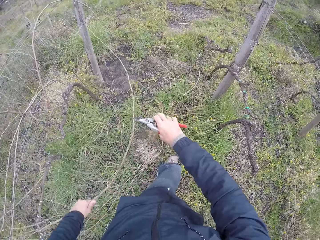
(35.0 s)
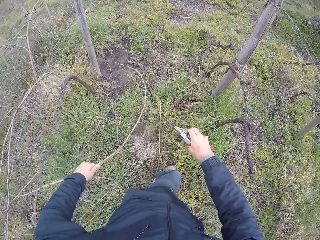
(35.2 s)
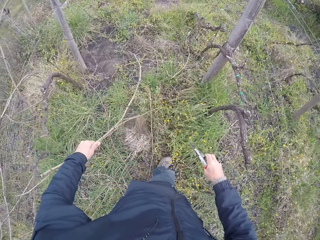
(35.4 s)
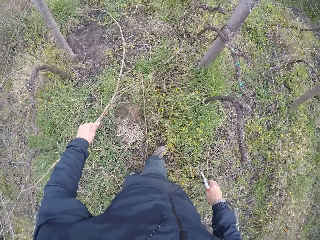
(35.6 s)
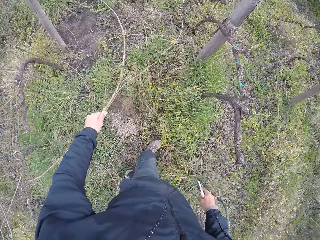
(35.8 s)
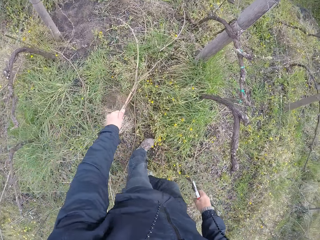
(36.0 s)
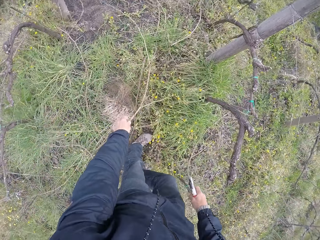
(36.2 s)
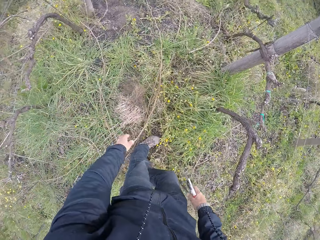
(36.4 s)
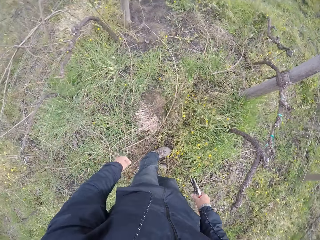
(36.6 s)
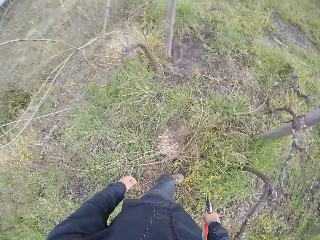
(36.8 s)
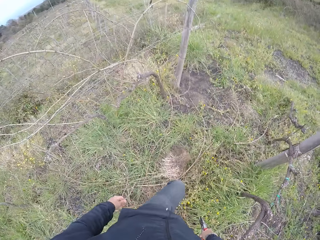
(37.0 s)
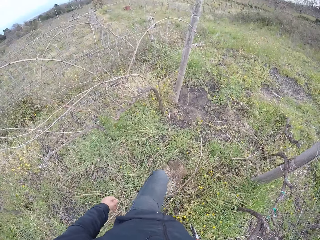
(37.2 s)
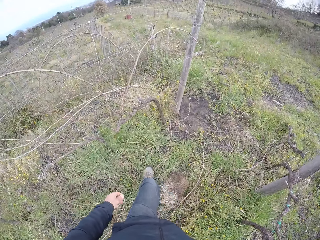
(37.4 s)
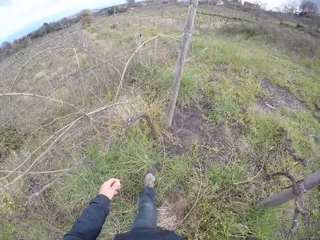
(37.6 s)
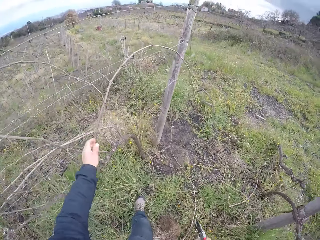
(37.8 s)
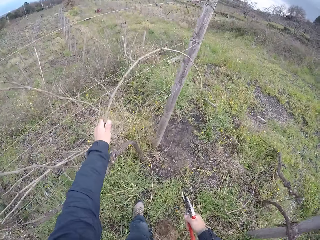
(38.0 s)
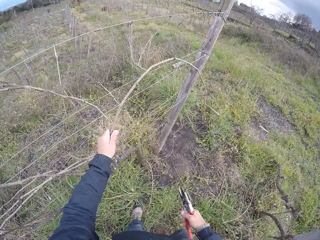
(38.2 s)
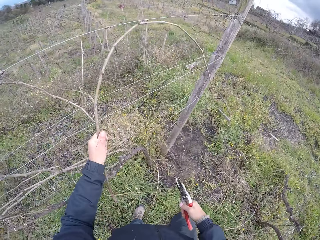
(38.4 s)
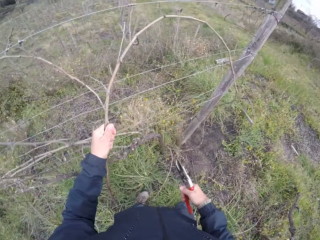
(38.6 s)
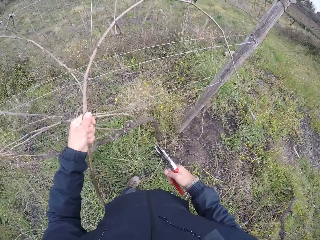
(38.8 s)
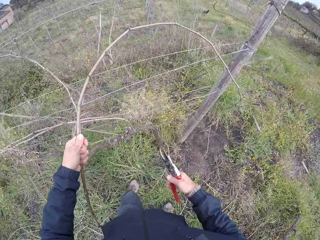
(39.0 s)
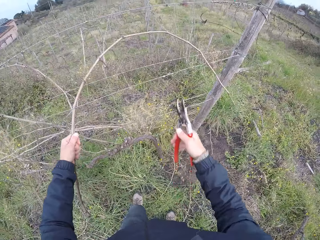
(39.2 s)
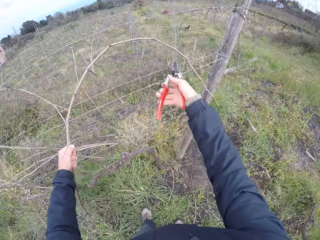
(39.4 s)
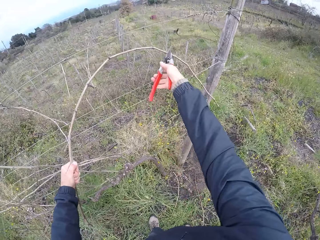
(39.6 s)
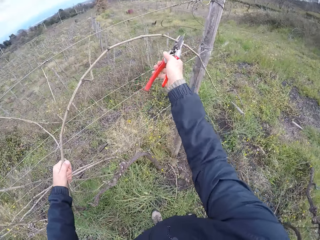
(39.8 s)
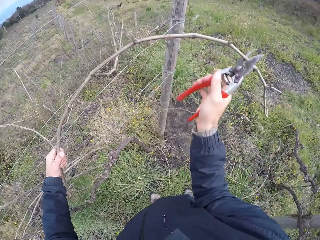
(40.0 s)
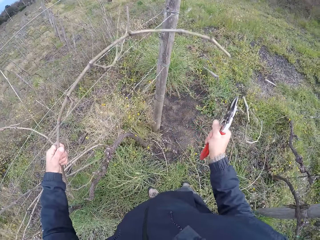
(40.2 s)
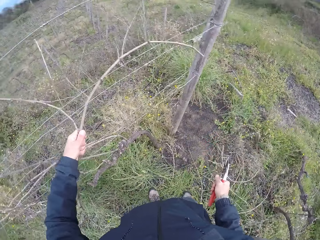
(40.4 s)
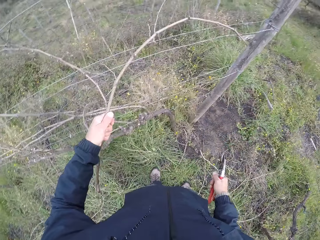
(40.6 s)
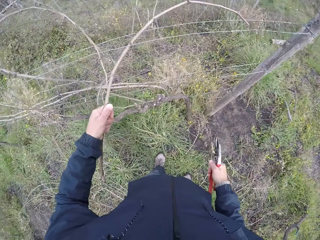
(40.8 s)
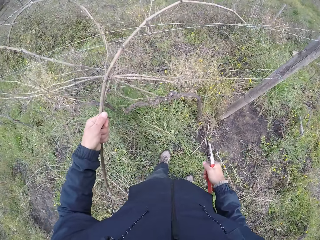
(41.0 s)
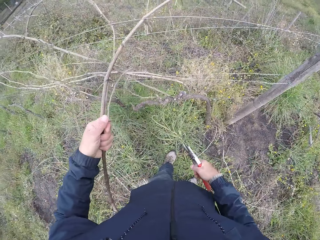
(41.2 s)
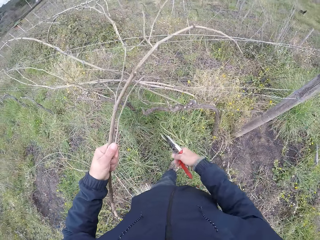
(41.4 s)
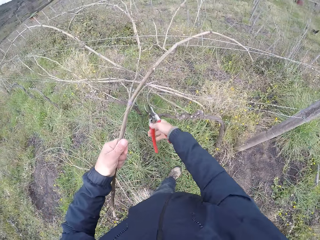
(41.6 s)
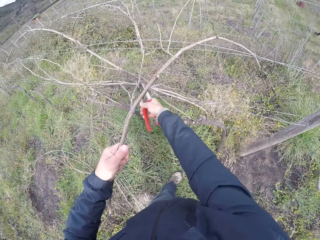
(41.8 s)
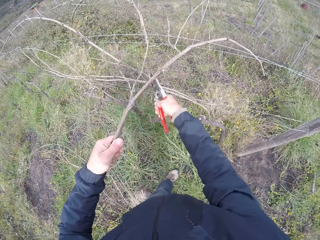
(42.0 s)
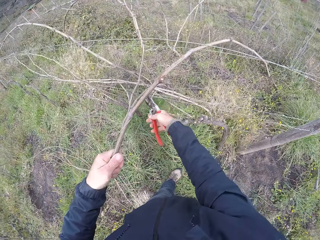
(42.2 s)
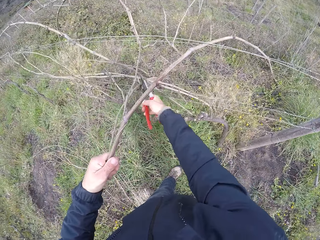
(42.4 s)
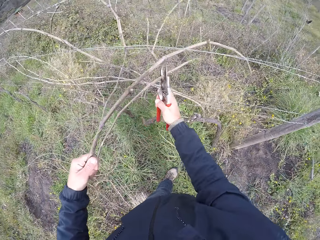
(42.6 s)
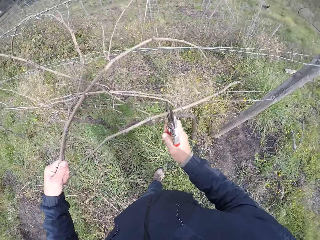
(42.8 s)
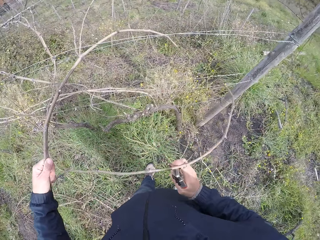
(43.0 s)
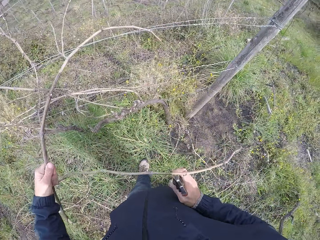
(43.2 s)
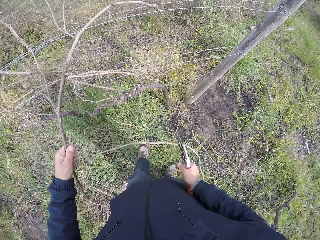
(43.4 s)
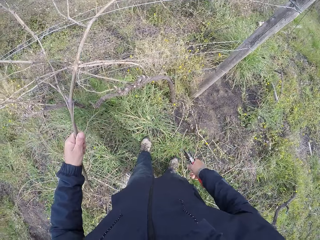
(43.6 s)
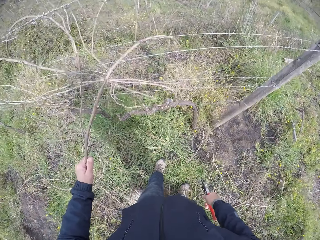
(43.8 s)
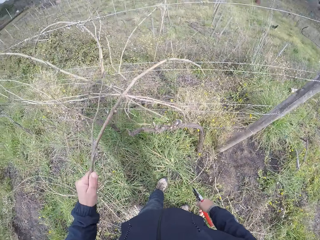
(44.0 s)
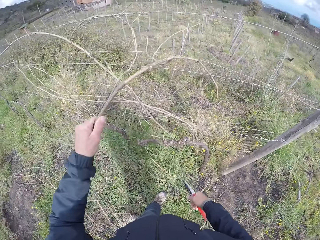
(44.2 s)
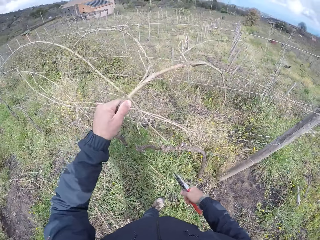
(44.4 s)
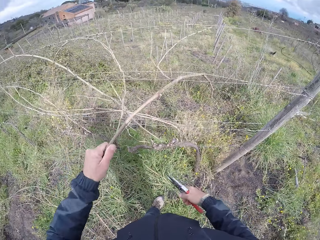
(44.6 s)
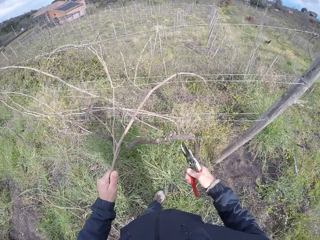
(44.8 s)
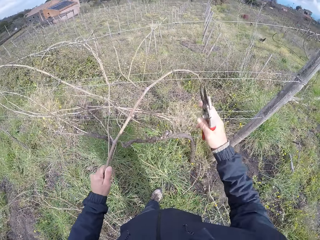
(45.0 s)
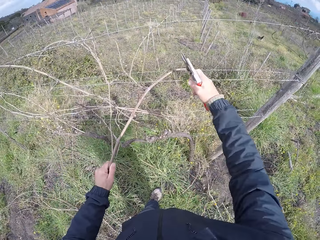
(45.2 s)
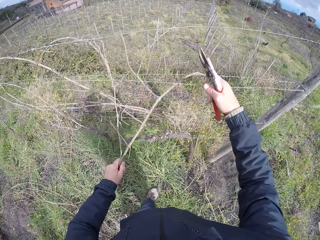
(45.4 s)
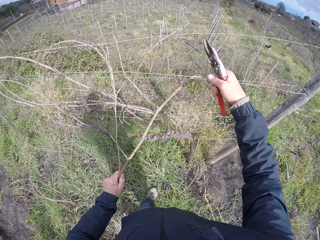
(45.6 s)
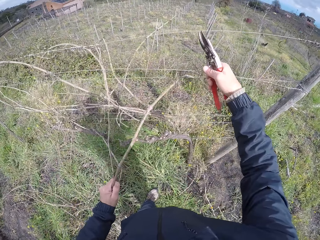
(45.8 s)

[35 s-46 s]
The camera wearer throws the twig on the ground with his left hand. He pulls a twig from the fence with his left hand. He cuts the twig with the pruner in his right hand. He picks a twig with the pruner in his right hand. He cuts the twig with the pruner in his right hand.

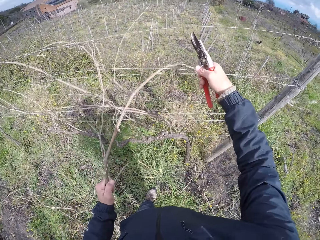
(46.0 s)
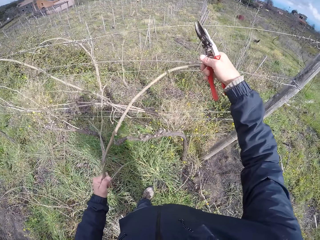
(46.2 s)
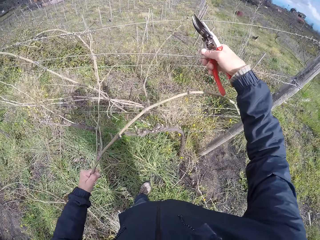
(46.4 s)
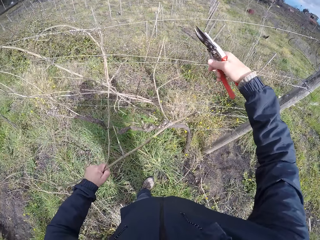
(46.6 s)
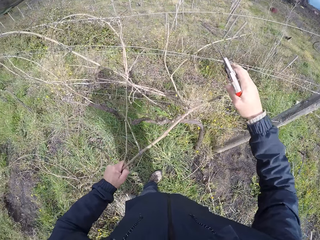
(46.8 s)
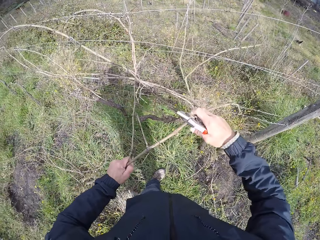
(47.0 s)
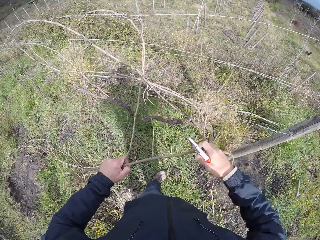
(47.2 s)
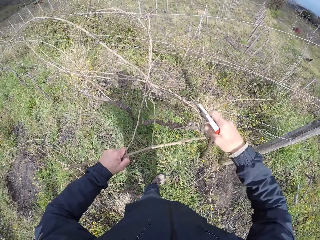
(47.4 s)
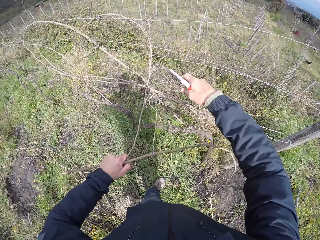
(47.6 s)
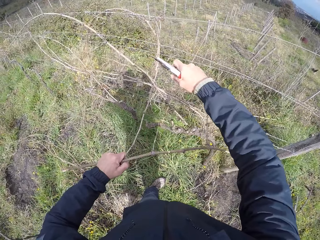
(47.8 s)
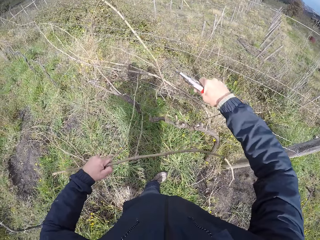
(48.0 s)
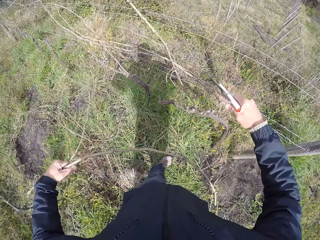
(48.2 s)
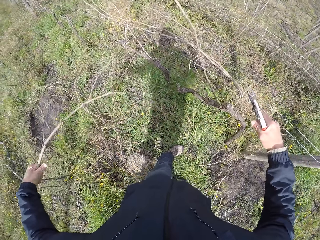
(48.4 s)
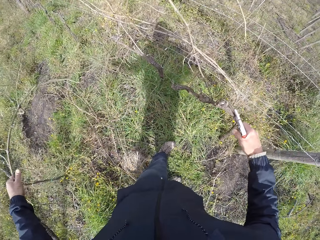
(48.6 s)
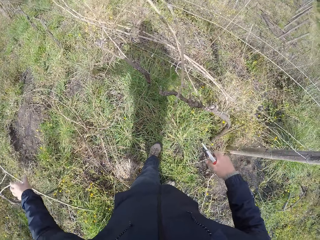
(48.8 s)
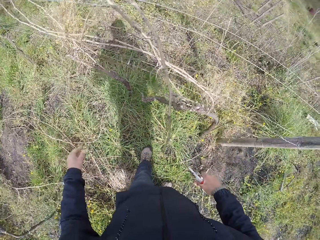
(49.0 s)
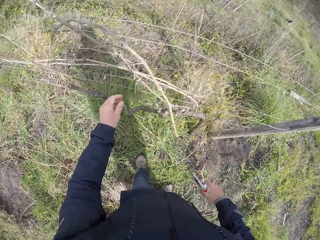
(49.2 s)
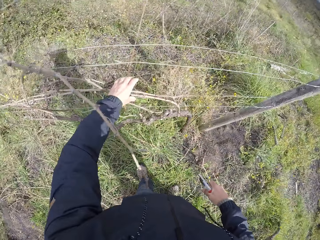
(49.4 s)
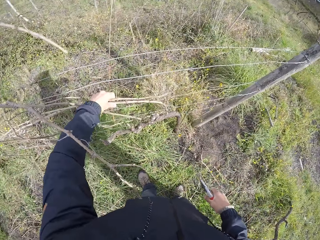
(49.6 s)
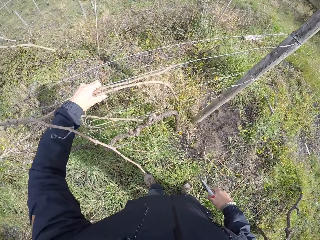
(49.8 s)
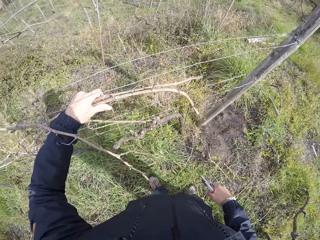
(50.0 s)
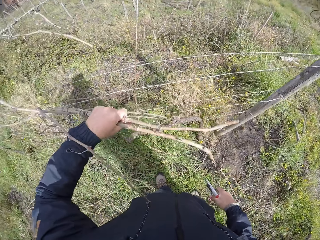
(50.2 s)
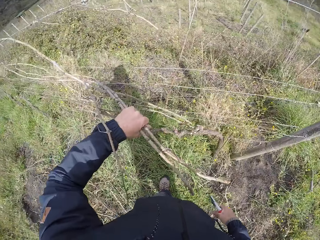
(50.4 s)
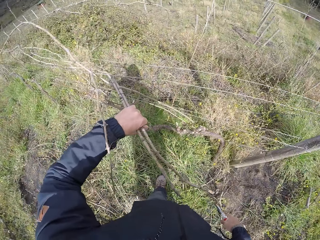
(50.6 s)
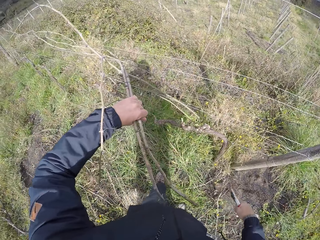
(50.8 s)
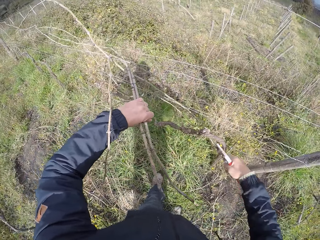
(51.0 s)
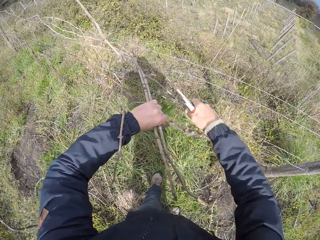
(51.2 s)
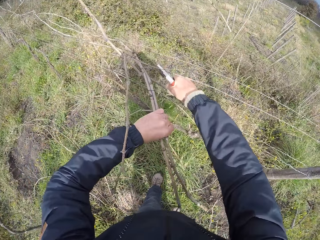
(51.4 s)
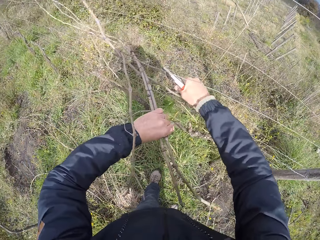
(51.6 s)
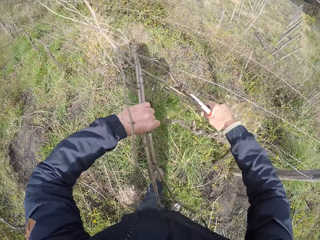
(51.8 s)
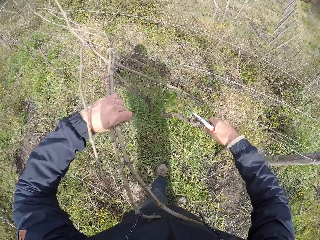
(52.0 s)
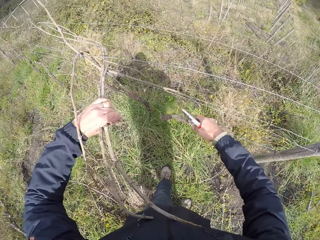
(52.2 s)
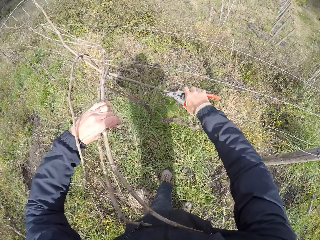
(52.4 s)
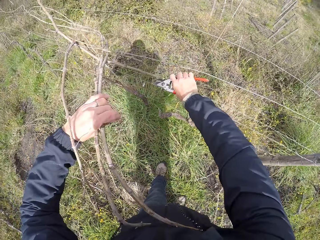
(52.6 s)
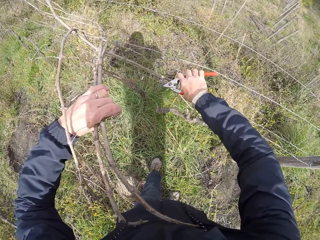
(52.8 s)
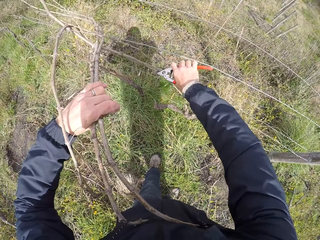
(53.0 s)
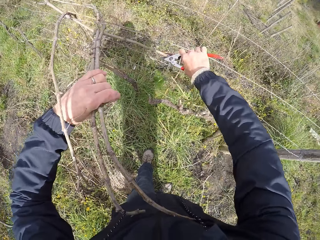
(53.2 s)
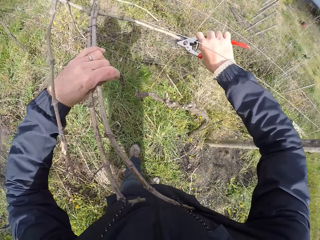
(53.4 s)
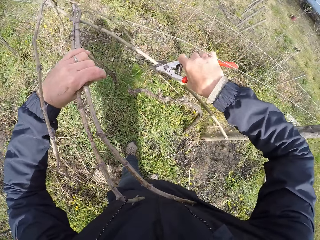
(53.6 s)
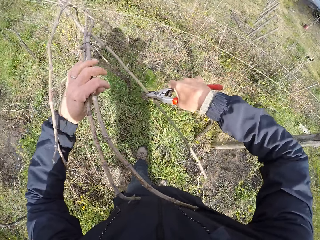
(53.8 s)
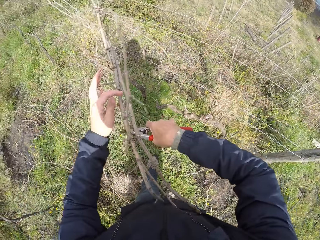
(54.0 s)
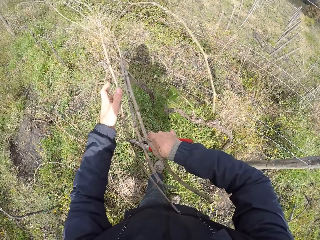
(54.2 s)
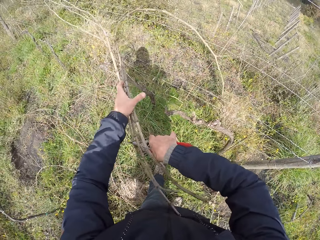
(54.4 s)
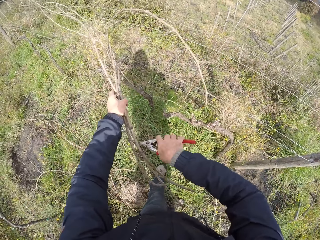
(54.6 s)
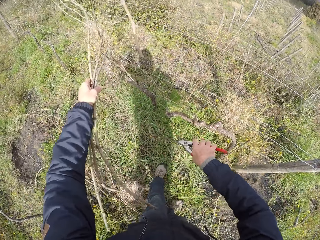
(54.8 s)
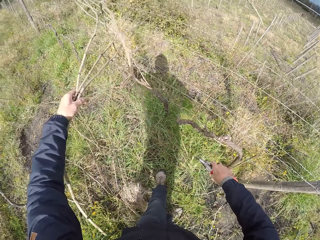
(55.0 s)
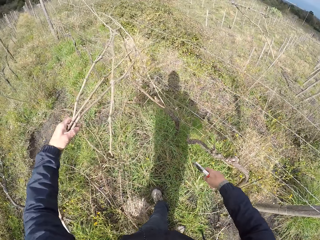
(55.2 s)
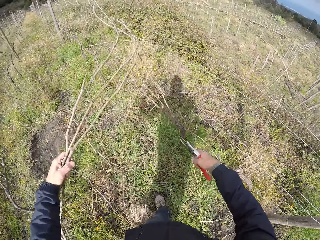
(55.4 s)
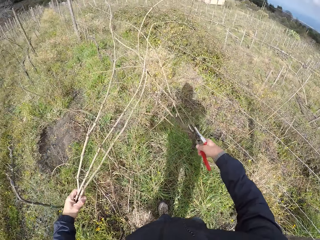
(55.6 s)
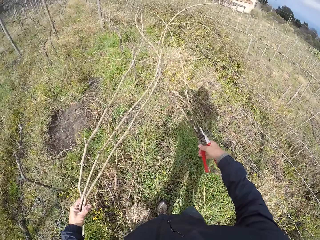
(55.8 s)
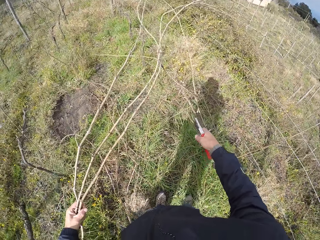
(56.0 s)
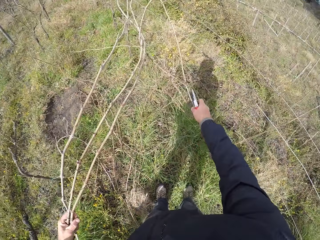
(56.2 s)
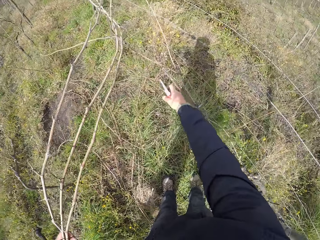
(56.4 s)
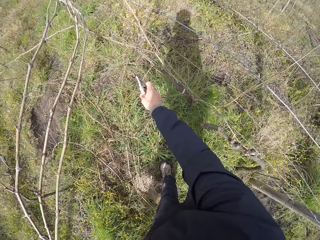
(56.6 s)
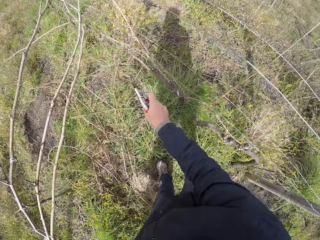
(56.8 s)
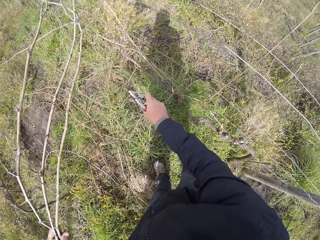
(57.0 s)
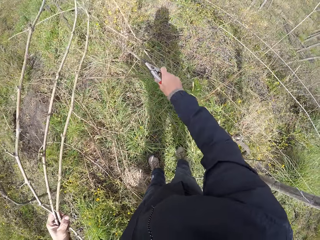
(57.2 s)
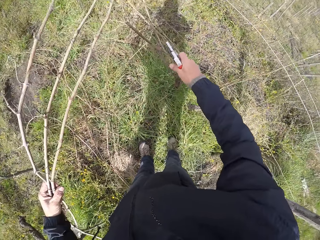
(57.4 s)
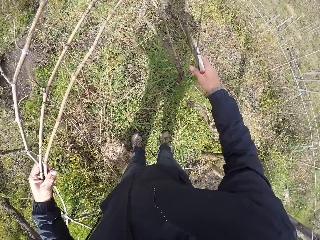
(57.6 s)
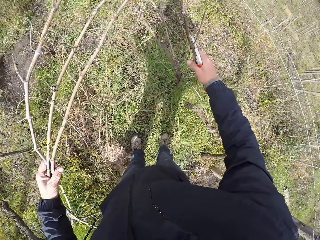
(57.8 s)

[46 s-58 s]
The camera wearer cuts a twig with the pruner in his right hand. He throws the twigs on the ground with his left hand. He pulls a set of twigs from the fence with his left hand. He cuts a twig with the pruner in his right hand. He picks a twig with the pruner in his right hand. He holds the twigs with his left hand. He pulls the twigs from the fence with his left hand.
